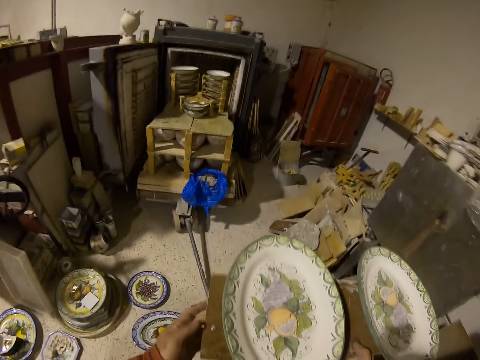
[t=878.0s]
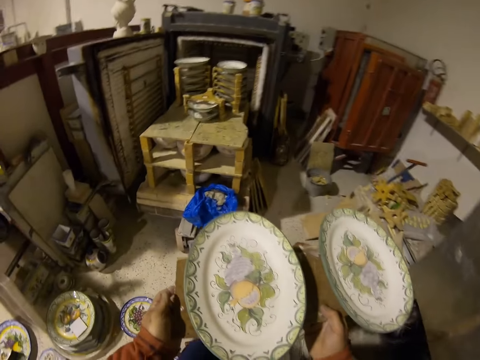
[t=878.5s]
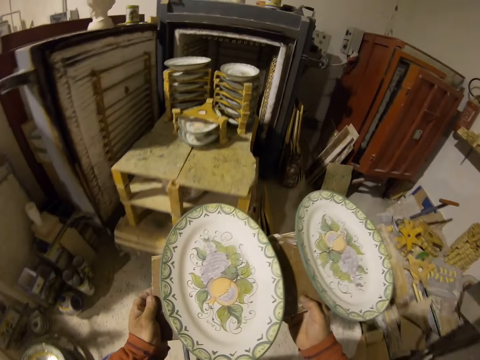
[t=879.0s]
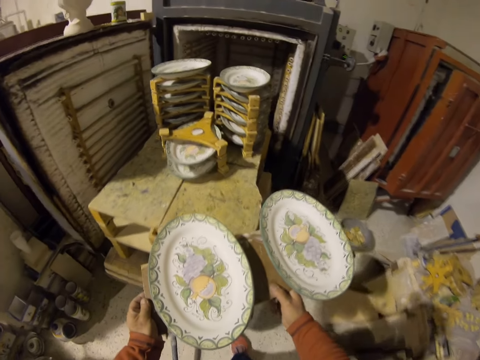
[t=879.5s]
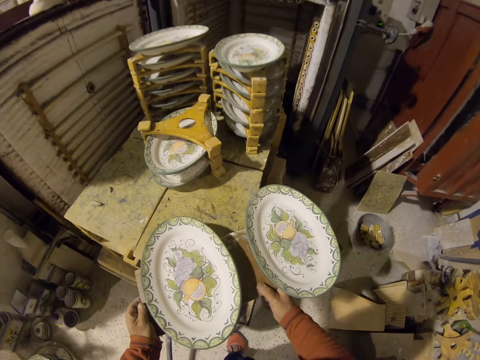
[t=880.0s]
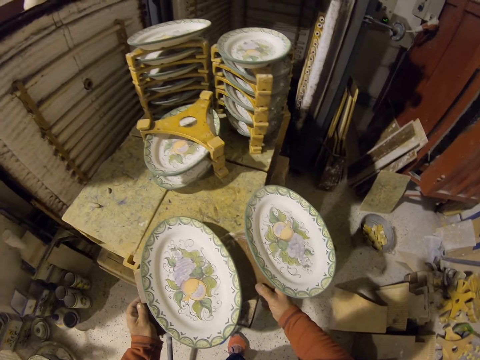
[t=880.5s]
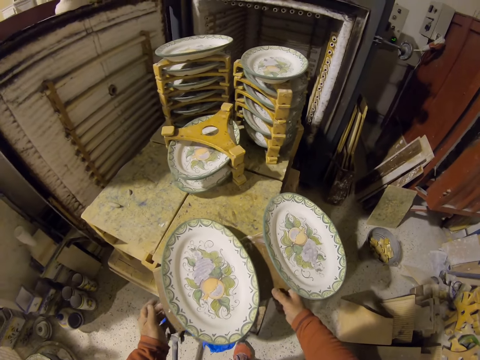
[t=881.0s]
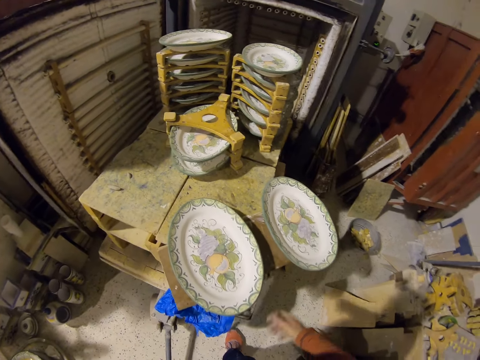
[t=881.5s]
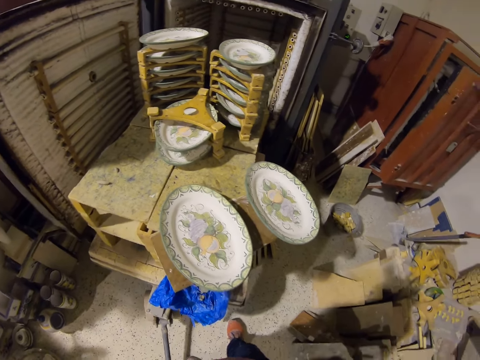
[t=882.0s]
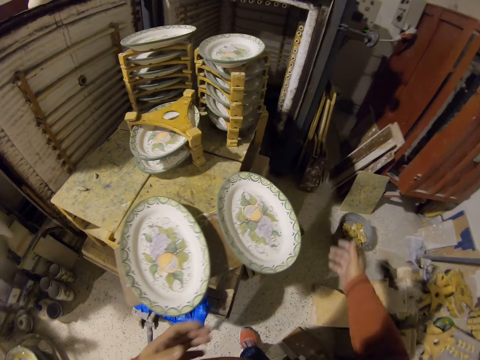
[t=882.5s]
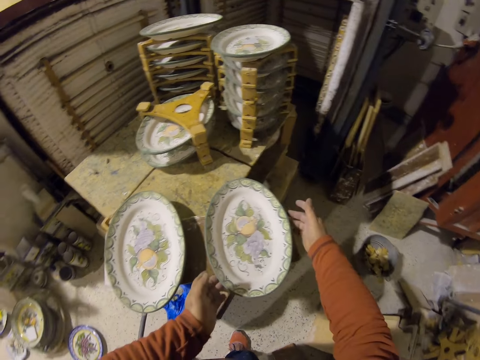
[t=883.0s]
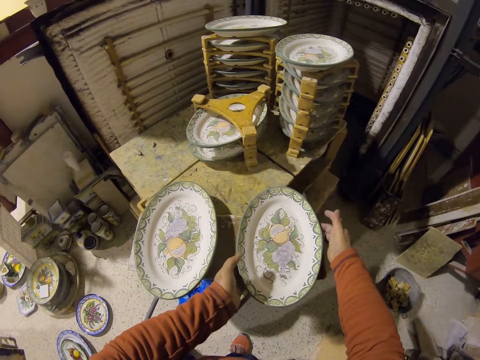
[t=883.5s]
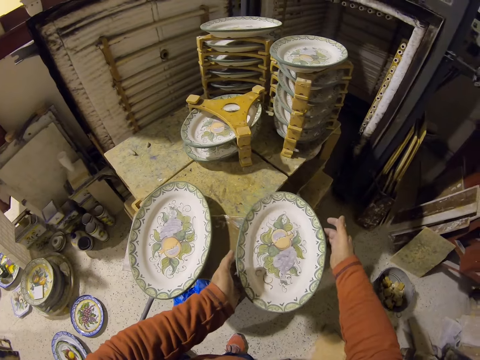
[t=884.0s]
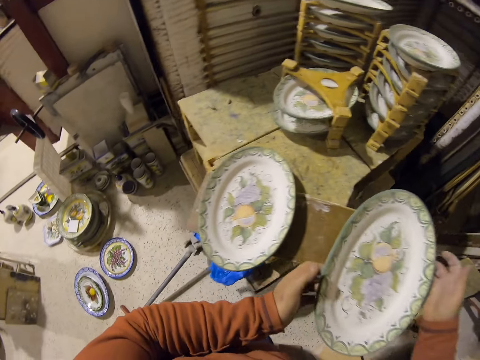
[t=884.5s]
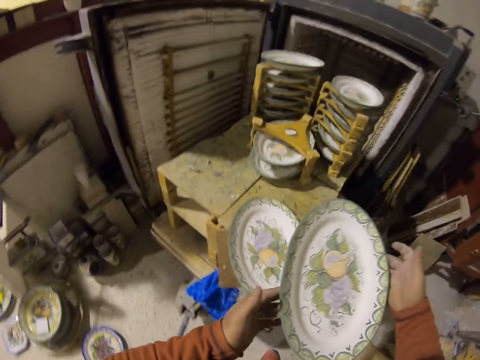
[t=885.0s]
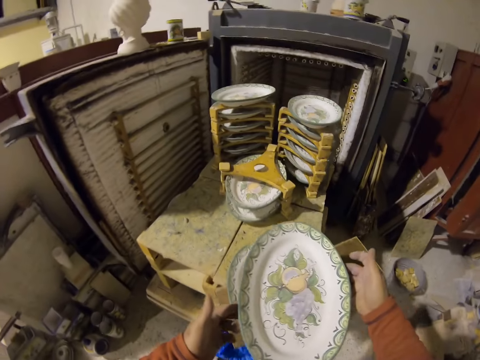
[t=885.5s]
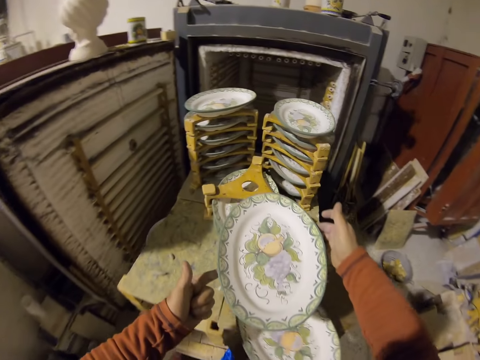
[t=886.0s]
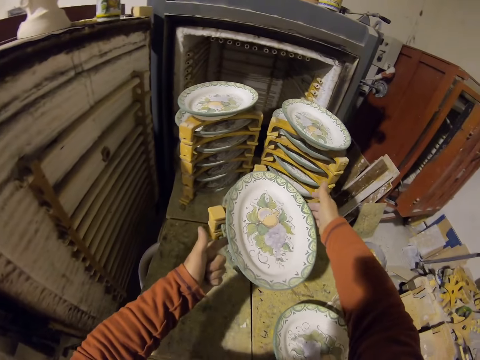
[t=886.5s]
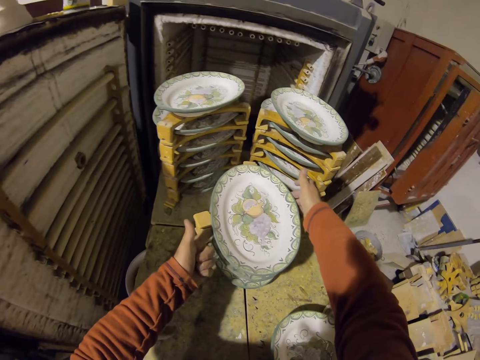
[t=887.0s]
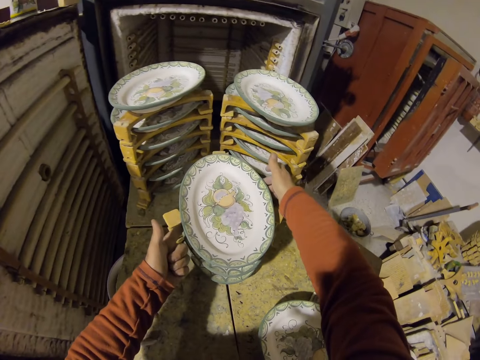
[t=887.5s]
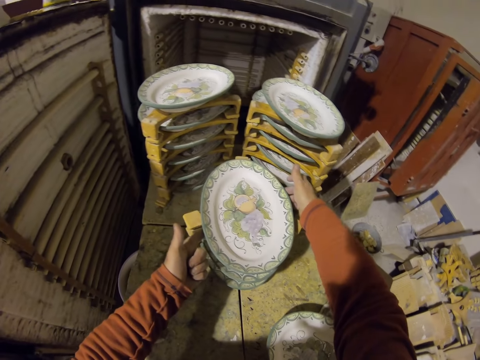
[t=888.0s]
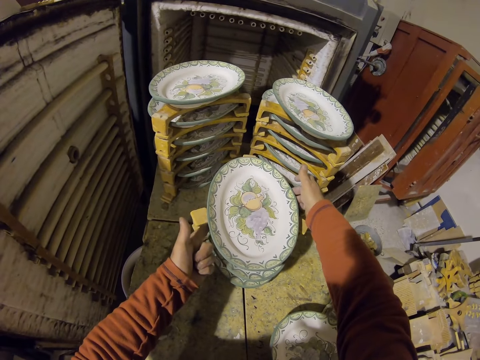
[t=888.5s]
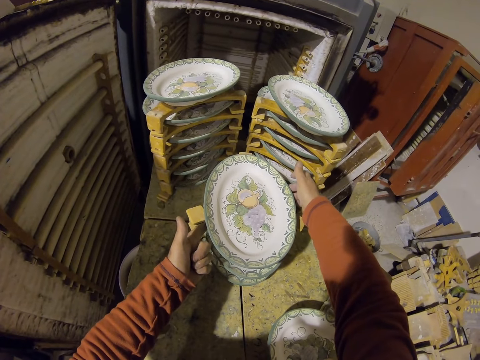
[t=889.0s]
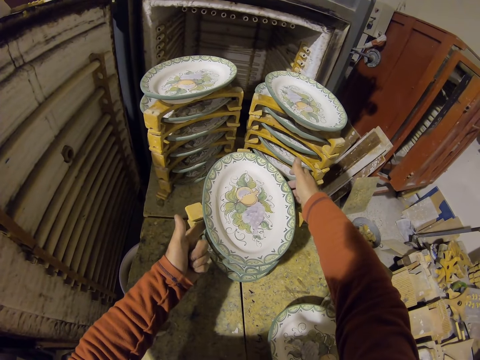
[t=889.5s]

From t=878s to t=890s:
The camera wearer places the wood board on a work table. They pick up the tray. They put the tray on the stand.

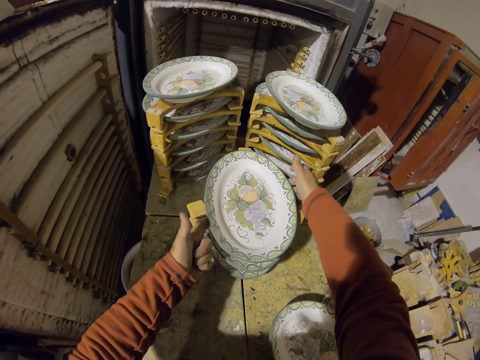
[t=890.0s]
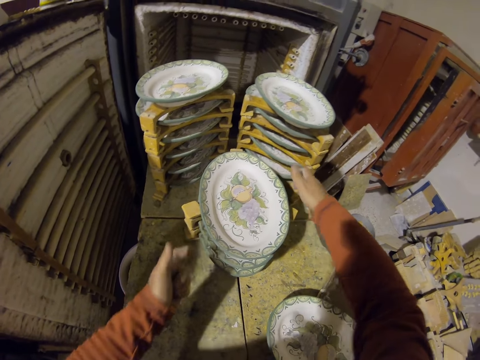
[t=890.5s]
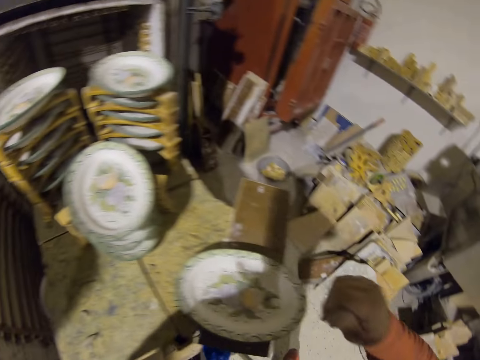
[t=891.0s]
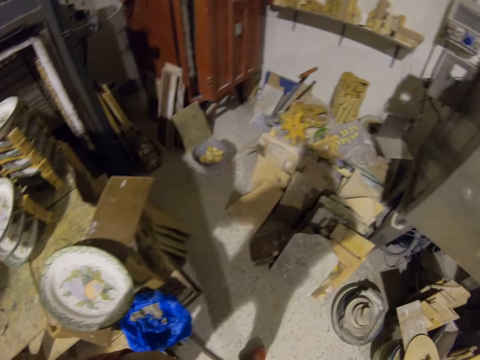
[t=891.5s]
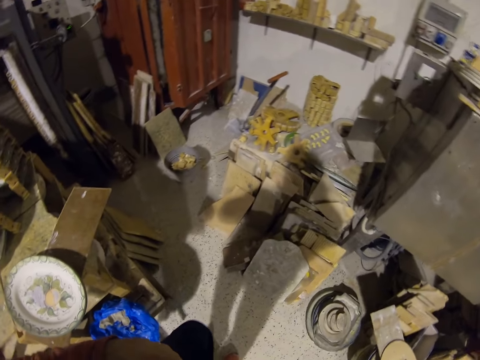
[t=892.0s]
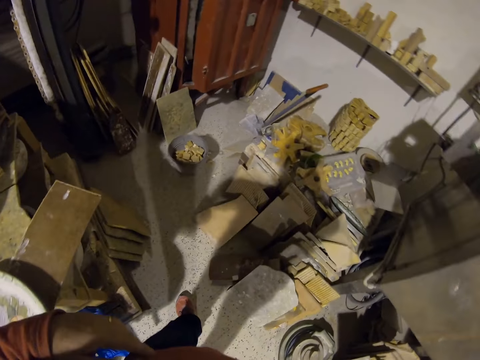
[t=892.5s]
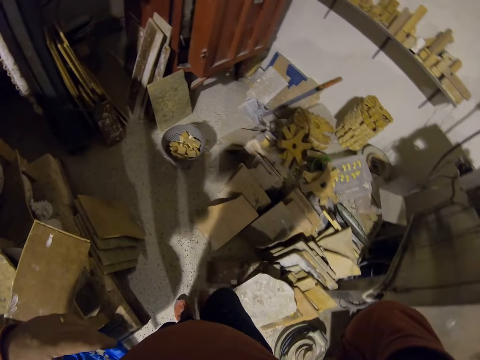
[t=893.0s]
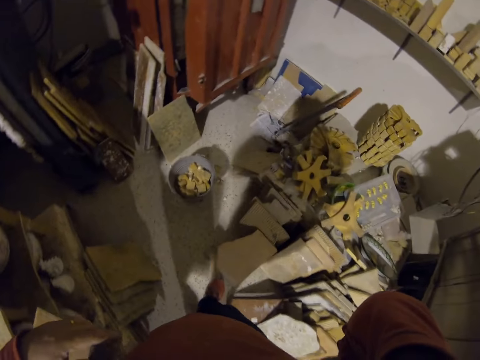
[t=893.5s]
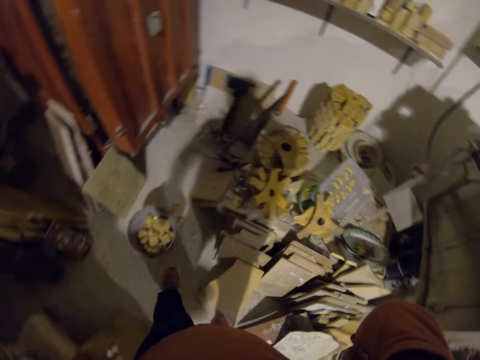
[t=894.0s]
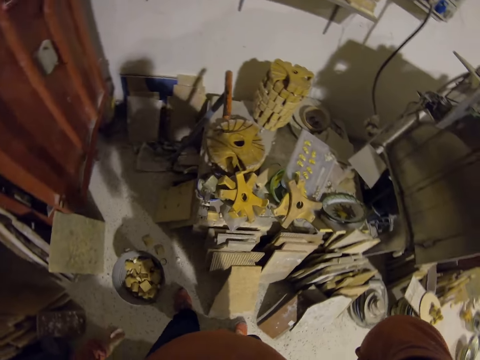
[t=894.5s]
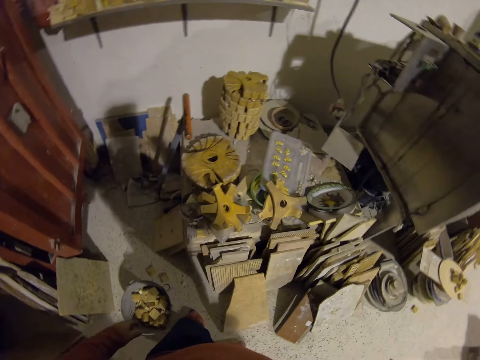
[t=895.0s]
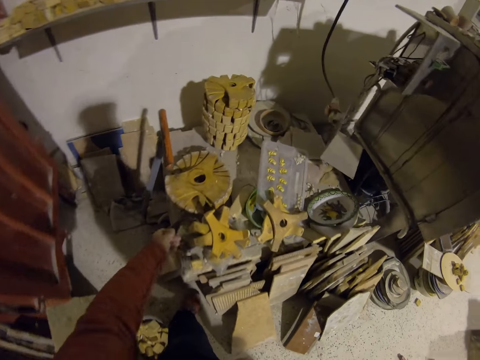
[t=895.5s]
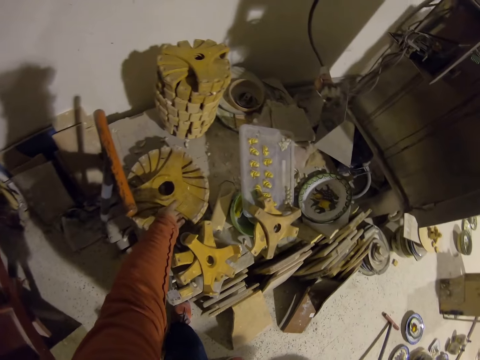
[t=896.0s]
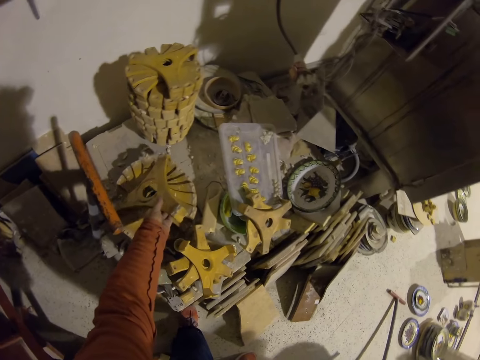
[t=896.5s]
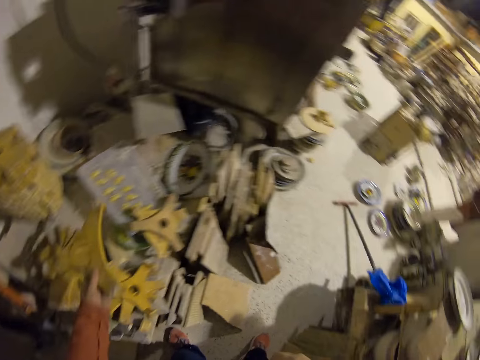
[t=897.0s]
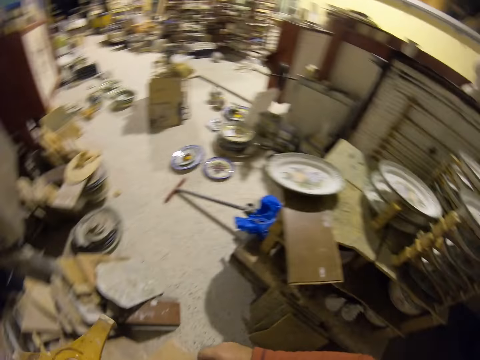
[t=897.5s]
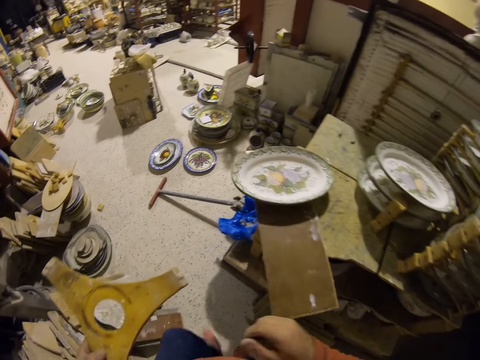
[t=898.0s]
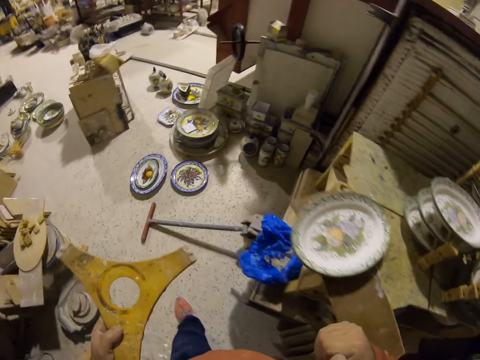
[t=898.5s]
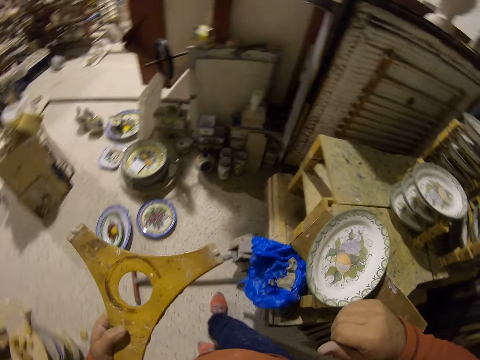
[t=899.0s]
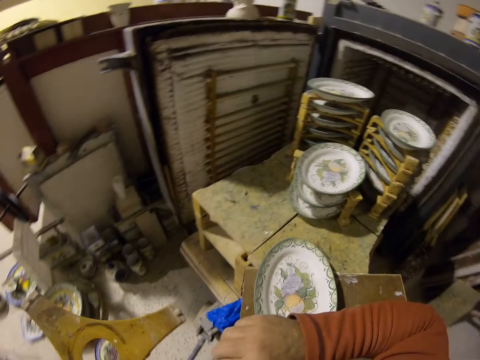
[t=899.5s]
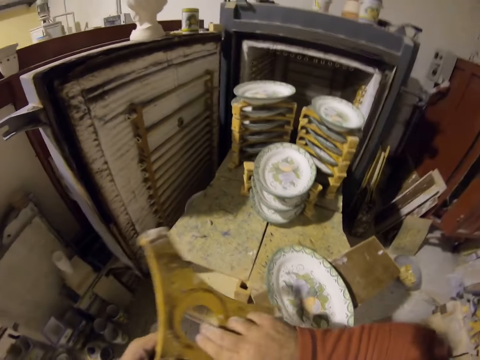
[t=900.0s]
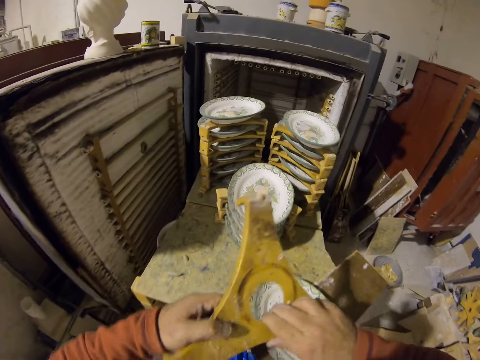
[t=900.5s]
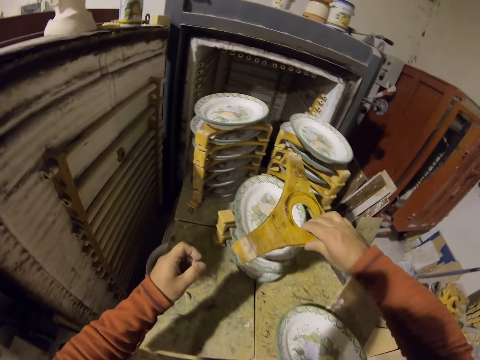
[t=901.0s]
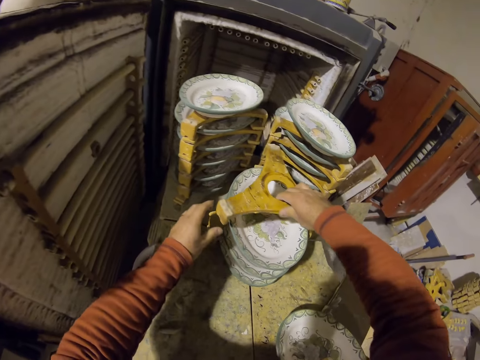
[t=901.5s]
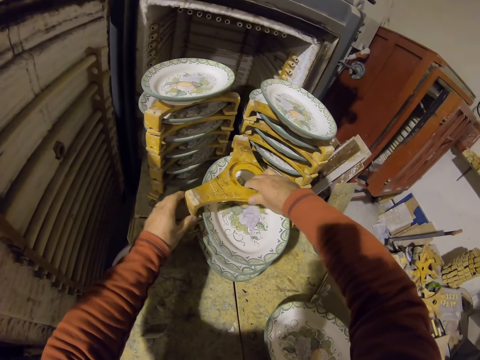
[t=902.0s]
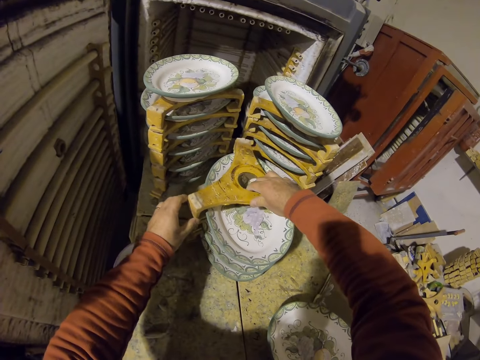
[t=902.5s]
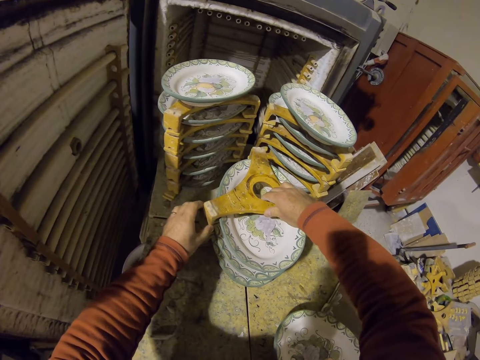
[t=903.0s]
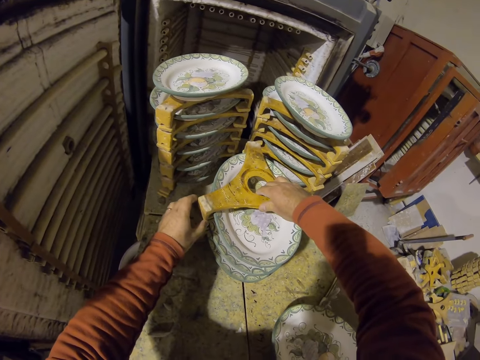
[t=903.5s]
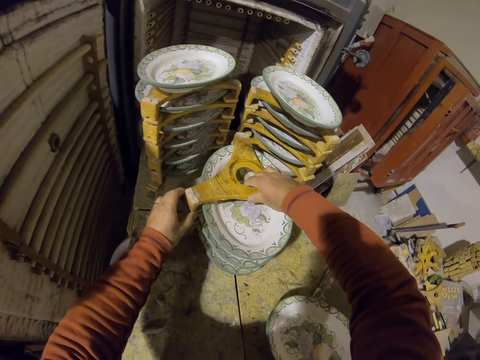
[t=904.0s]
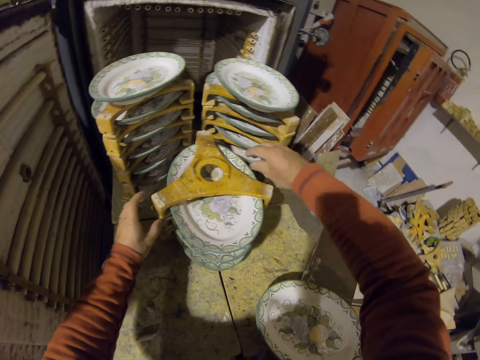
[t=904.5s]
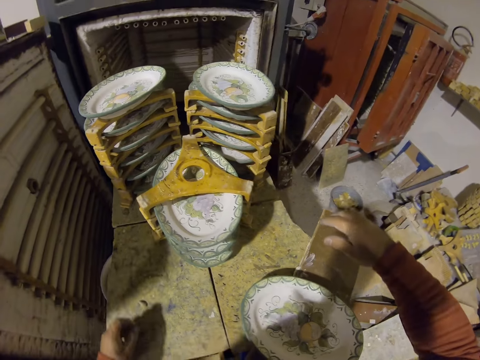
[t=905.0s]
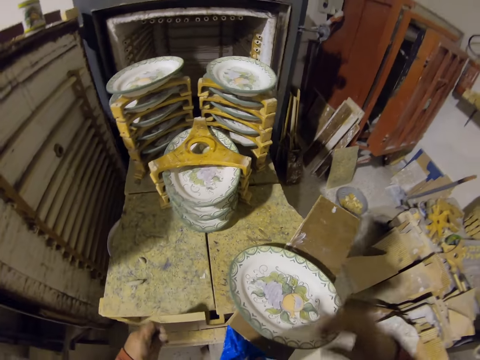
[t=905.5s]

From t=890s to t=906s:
The camera wearer walks in the room. They pick a wood holder. They fix the wood holder. They put something on the plate.
